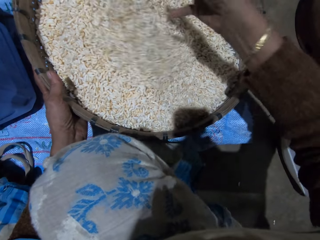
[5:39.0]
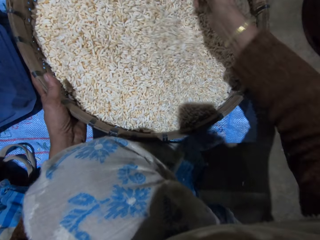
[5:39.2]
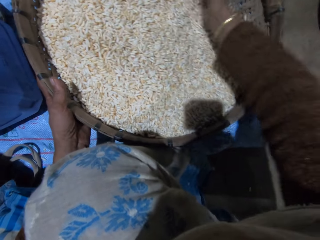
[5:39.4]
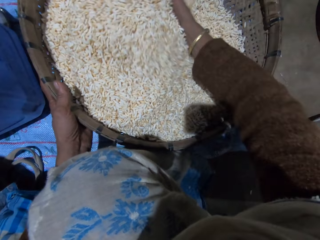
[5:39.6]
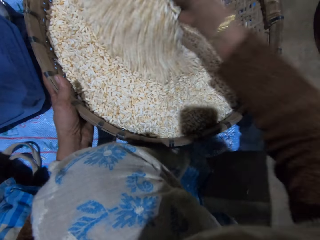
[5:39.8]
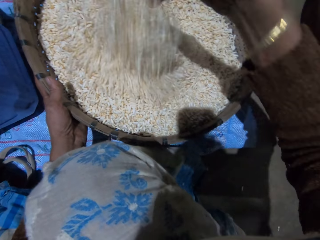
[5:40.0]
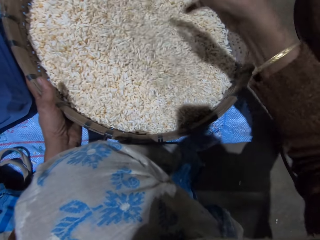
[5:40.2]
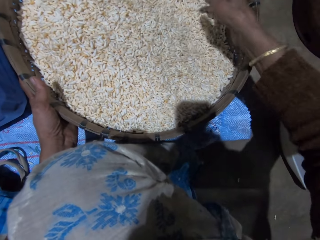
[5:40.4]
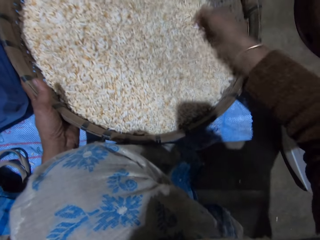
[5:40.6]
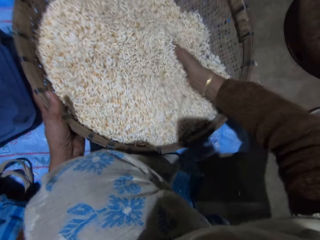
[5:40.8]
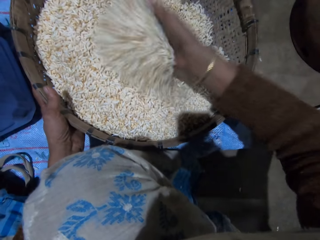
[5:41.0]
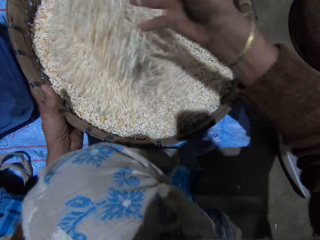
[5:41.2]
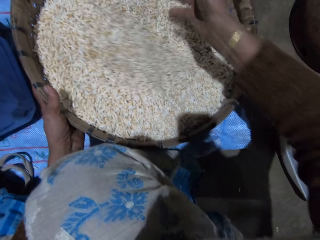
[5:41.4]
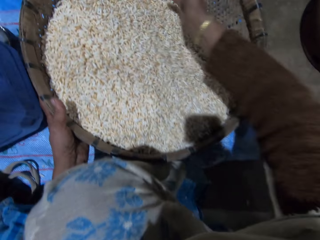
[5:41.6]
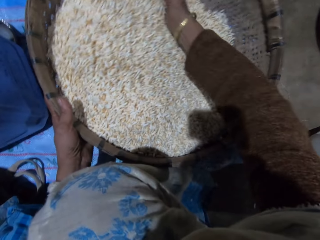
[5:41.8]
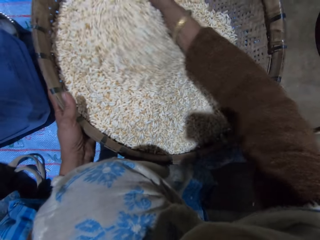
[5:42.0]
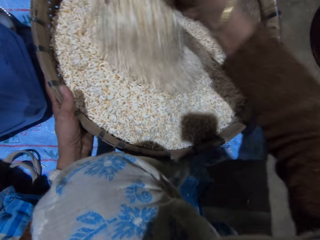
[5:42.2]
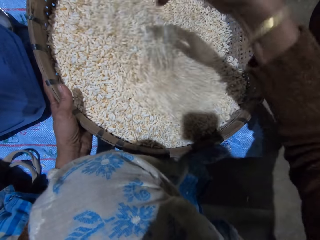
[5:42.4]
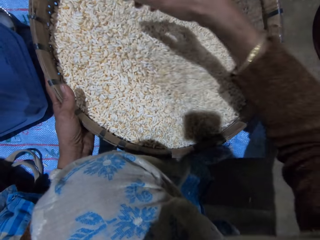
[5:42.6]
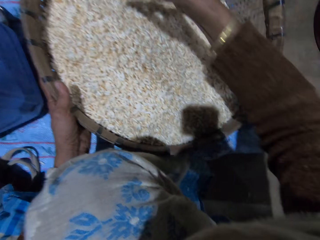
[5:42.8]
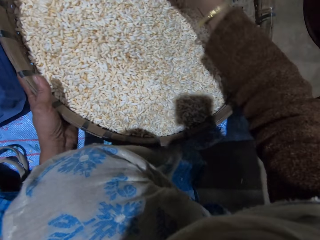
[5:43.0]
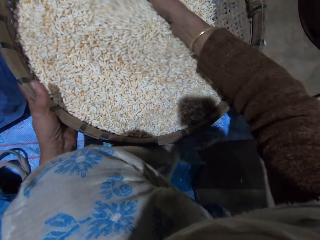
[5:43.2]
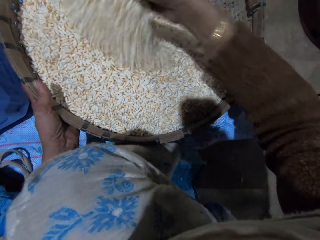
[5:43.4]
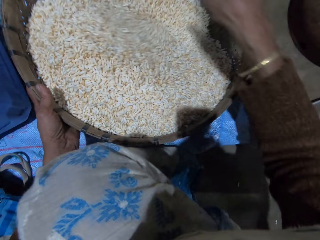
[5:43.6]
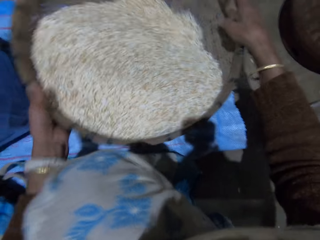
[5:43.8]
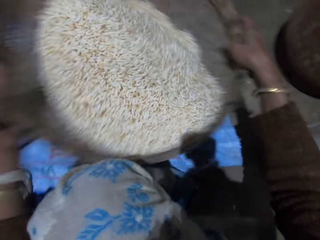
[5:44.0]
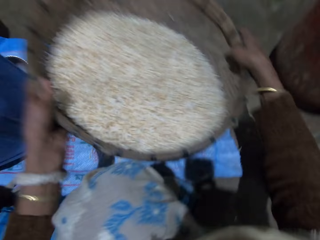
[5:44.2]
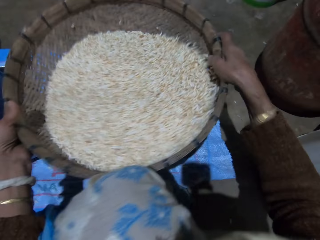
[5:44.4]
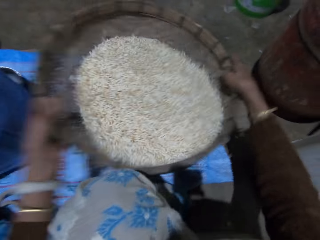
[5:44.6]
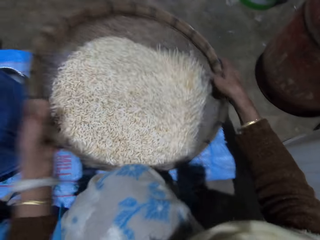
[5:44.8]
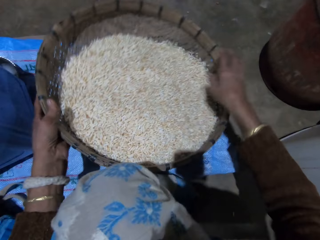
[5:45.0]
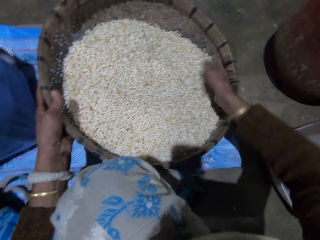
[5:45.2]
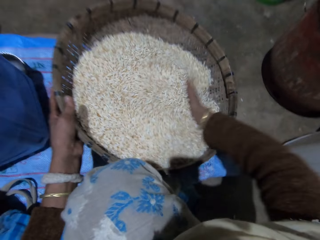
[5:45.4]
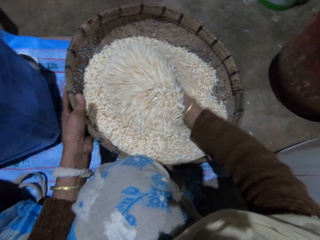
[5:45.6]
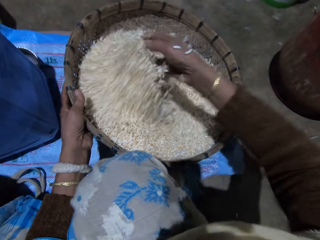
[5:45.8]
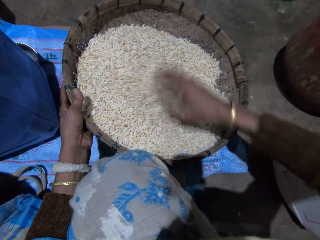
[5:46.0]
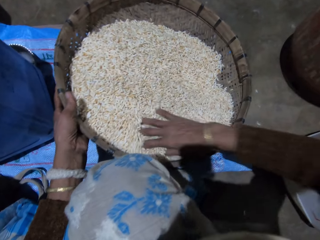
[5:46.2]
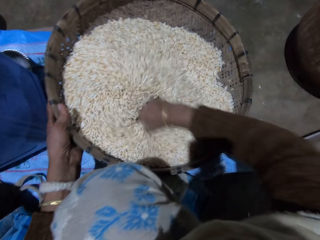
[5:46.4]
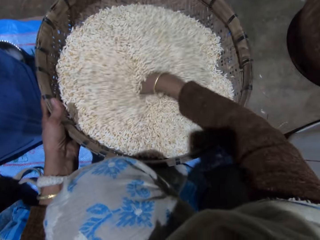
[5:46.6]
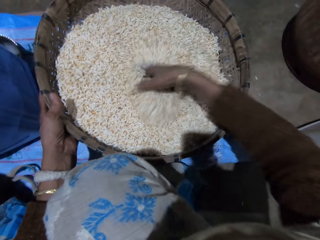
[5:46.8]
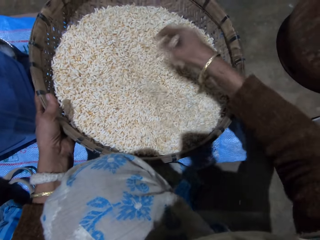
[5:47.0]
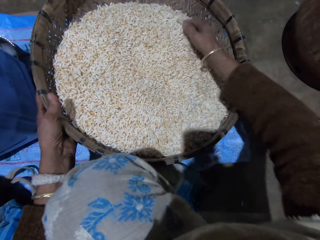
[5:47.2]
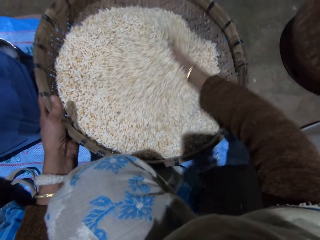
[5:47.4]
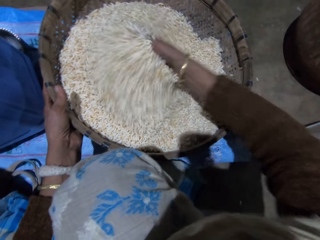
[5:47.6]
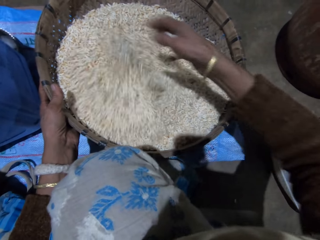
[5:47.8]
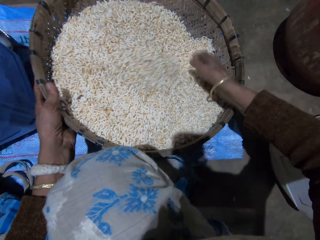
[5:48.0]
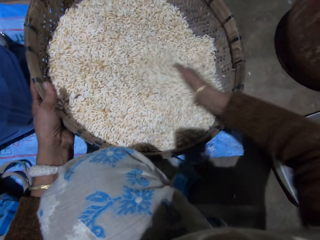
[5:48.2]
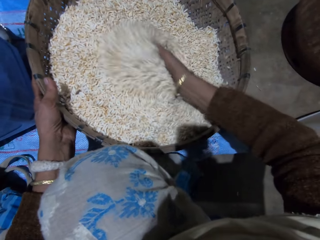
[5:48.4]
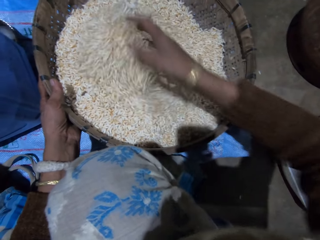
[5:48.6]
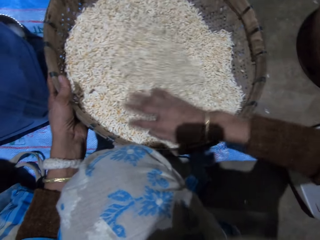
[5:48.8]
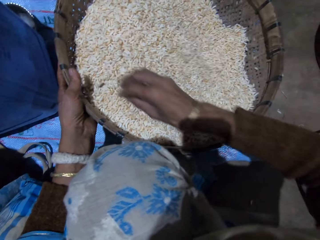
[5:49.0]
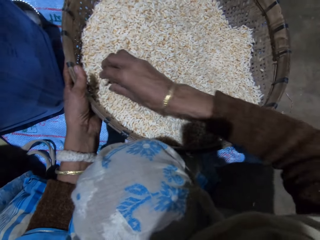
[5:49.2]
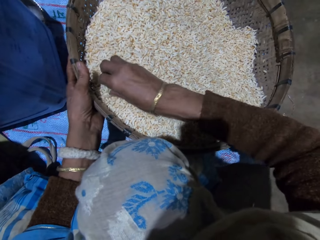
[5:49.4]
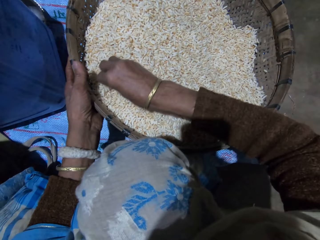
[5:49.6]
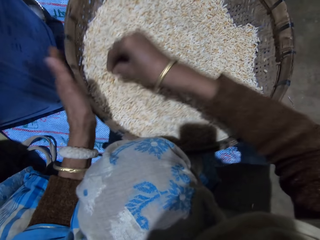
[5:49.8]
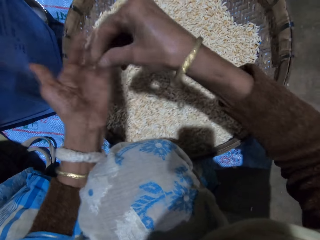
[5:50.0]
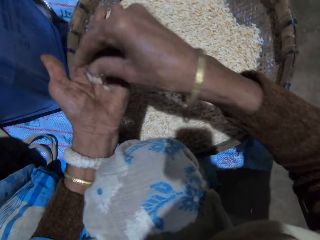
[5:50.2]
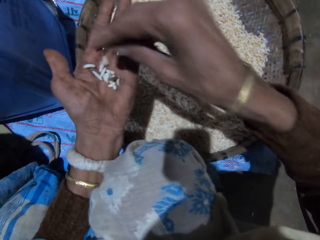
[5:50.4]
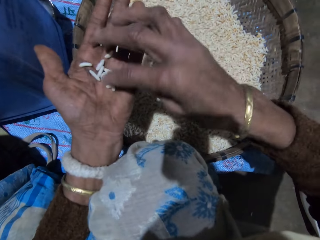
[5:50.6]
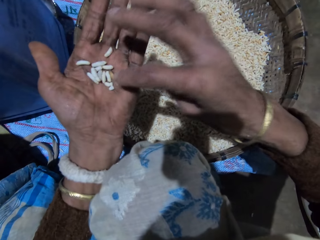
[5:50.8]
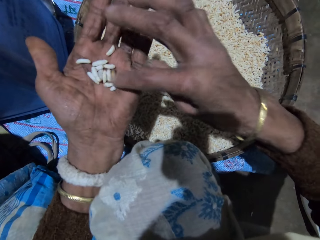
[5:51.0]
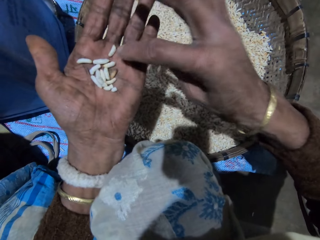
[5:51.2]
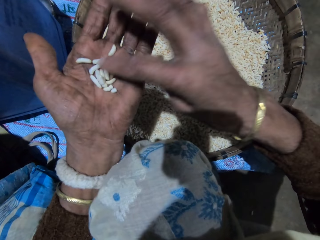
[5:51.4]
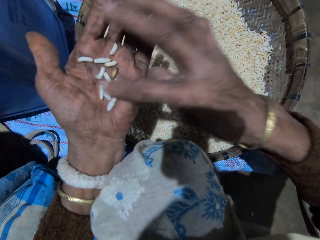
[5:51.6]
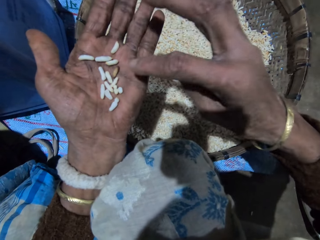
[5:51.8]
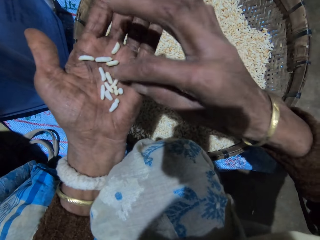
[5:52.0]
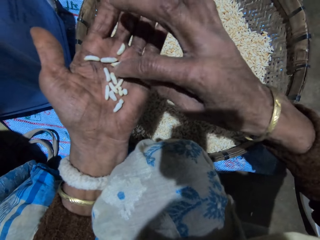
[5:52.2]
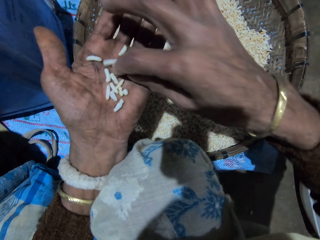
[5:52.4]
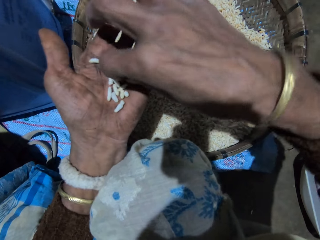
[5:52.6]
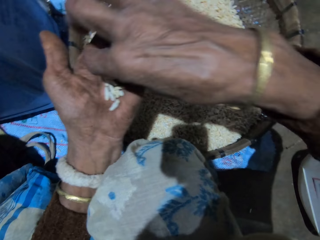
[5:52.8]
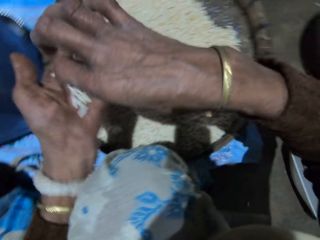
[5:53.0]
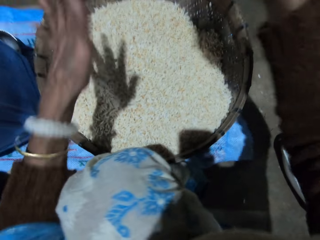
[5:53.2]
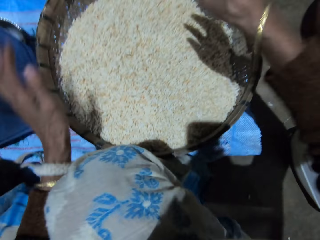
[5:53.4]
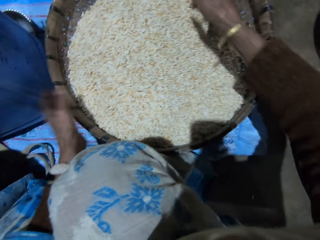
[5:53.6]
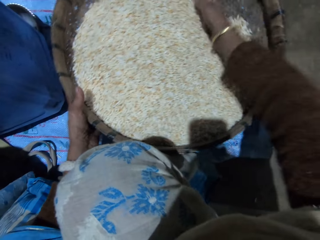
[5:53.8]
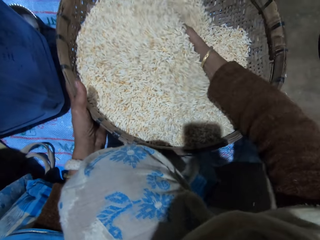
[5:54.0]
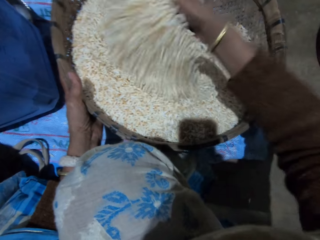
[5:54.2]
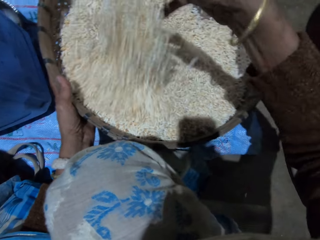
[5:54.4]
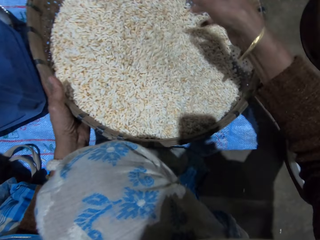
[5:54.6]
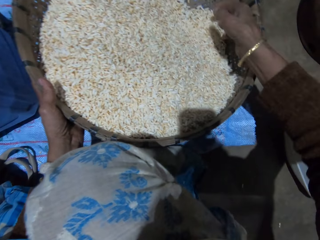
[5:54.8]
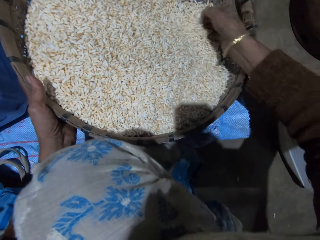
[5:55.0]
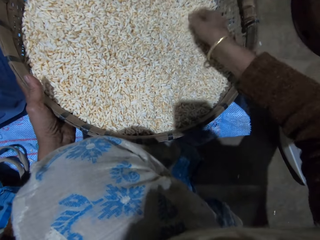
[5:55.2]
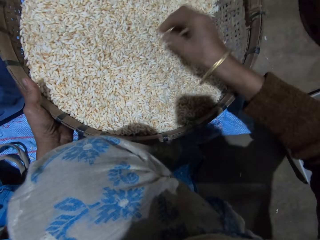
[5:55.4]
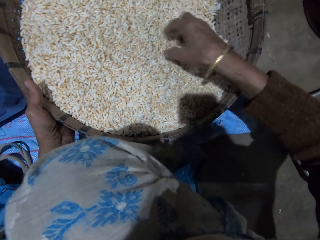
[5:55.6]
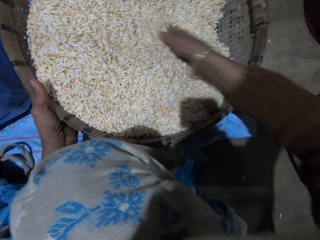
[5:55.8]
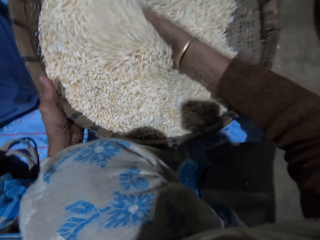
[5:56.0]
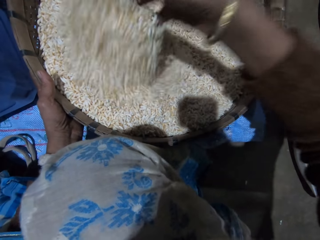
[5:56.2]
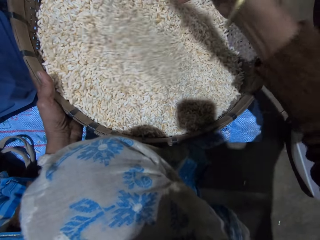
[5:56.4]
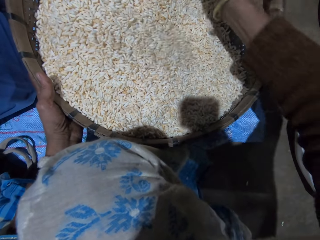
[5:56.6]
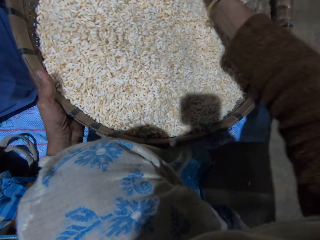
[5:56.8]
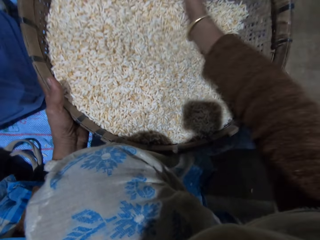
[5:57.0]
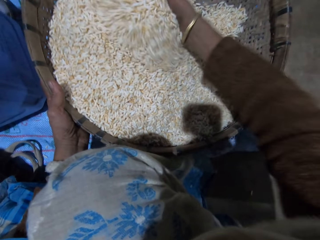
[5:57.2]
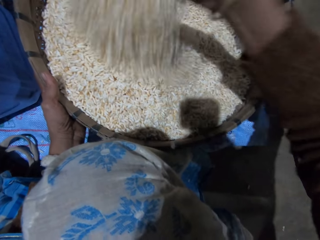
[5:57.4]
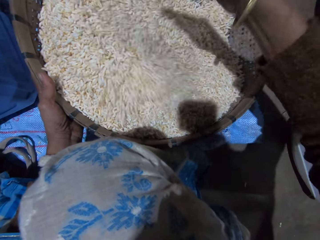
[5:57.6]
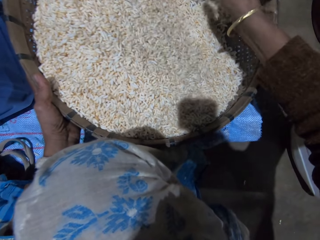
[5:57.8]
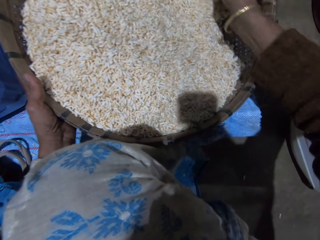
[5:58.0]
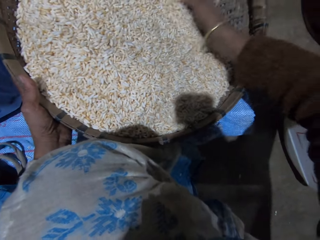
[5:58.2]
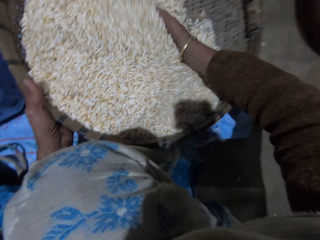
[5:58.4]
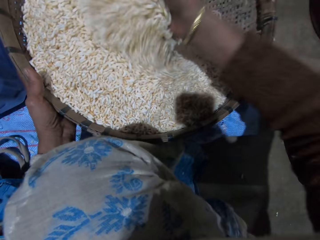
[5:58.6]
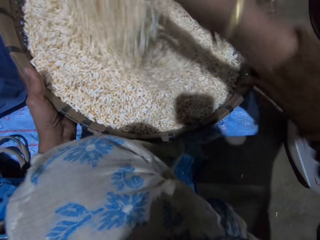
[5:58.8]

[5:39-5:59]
The camera wearer holds the basket with both hands. She shakes the basket with the grains with both hands. She sorts the grains with her right hand. She turns the grains in the basket on the floor with her right hand. She picks the grains from the basket with her right hand. She drops the grains in her right hand on her left hand. She turns the grains in her left hand with her right hand. She picks dirt from her left hand with her right hand. She throws away the dirt in her right hand. She pours the grains in her left hand into the basket. She holds the basket with her left hand. She sorts the grains with her right hand. She turns the grains in the basket on the floor with her right hand.

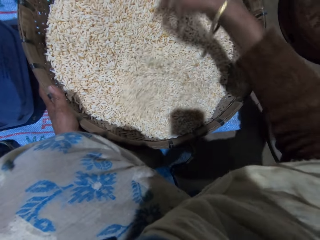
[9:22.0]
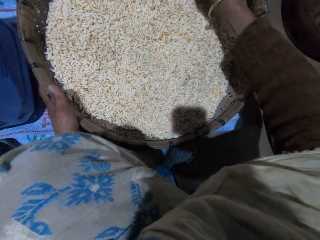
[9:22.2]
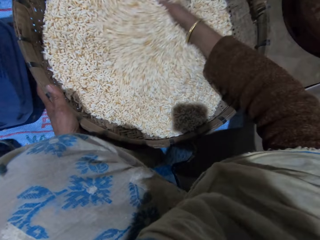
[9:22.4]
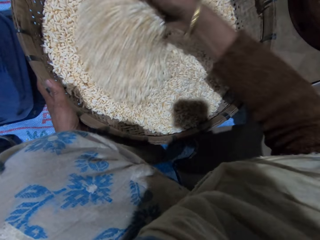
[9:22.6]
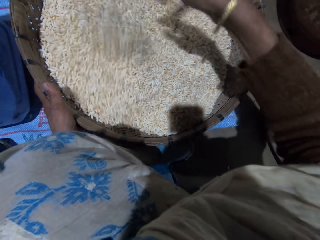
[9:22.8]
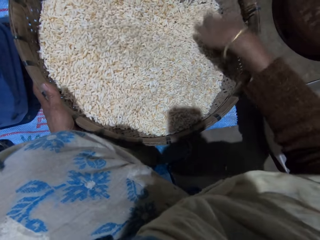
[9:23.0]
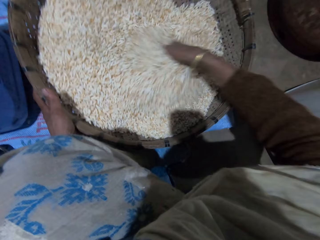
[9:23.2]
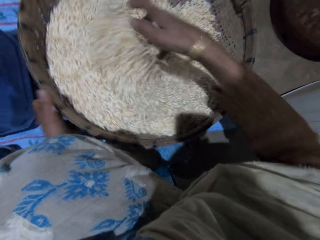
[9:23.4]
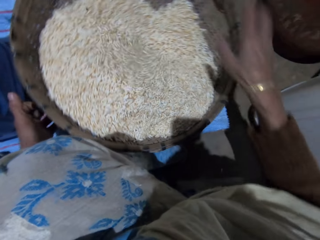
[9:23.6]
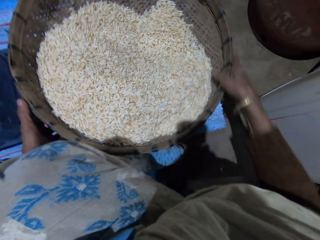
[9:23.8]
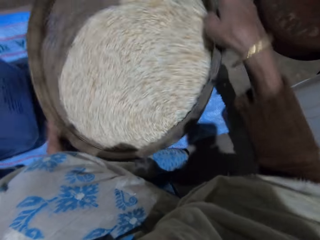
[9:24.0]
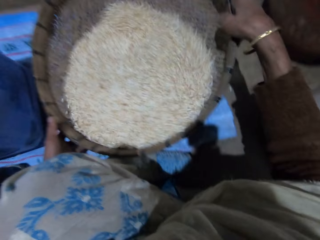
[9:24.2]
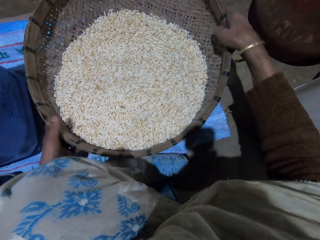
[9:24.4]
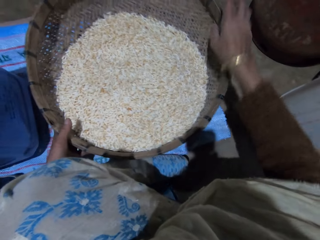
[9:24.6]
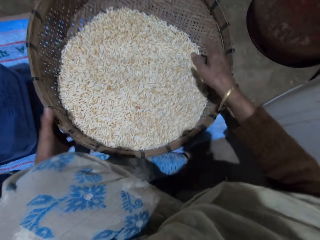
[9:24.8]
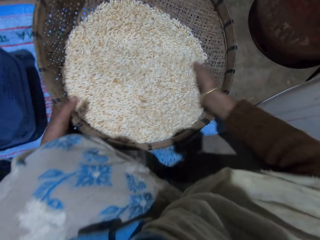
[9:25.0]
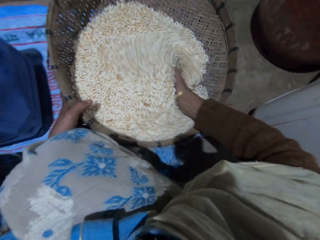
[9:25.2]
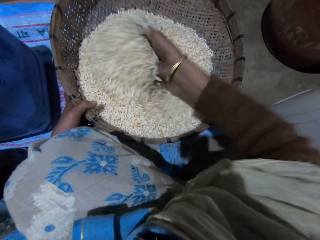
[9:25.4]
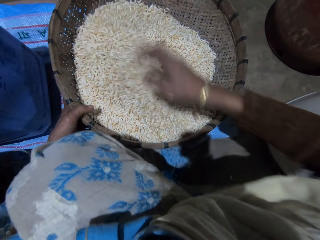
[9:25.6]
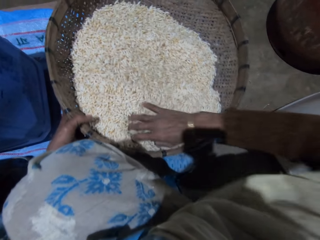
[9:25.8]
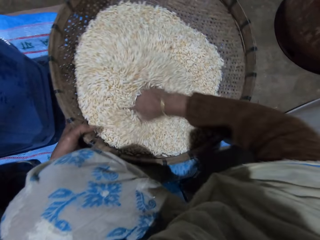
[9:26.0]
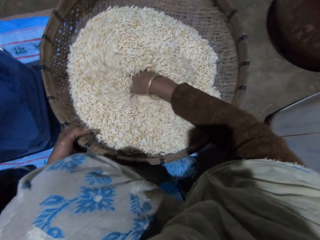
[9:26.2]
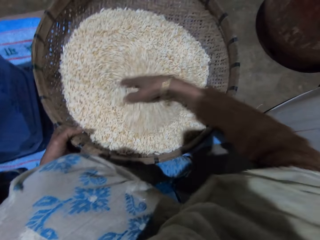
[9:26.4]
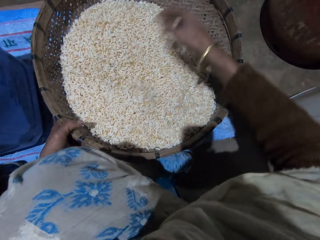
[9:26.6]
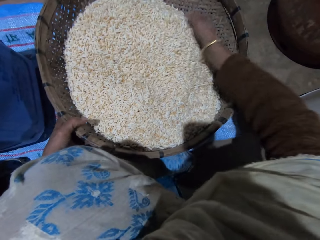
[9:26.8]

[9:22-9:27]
The camera wearer holds the basket with both hands. She shakes the basket with her right hand. She turns the grains in the basket with her right hand. She sorts the grains with the right hand.
